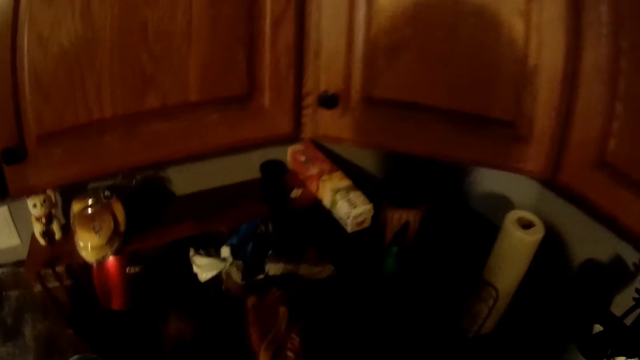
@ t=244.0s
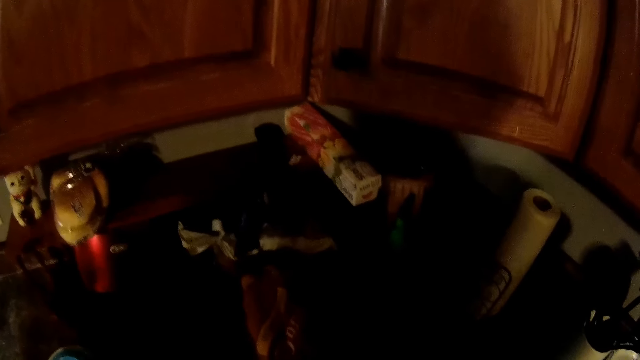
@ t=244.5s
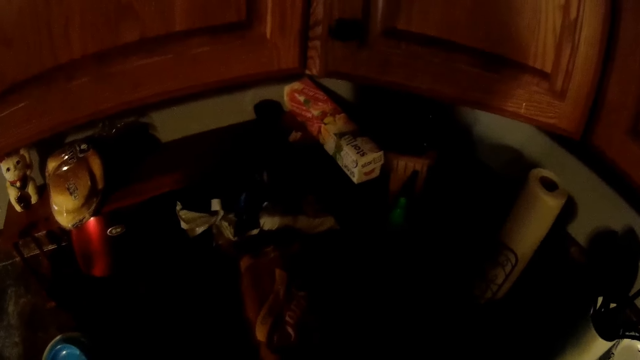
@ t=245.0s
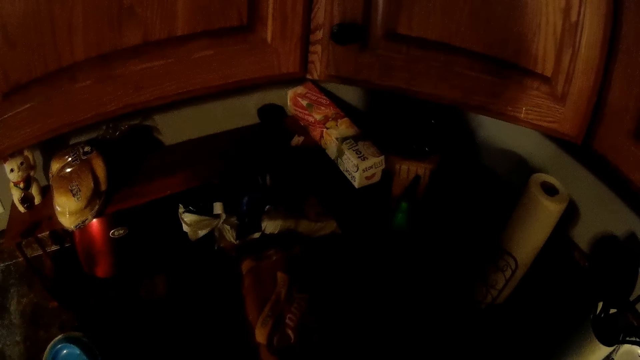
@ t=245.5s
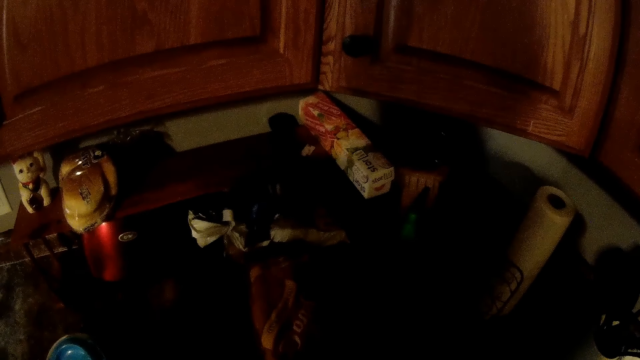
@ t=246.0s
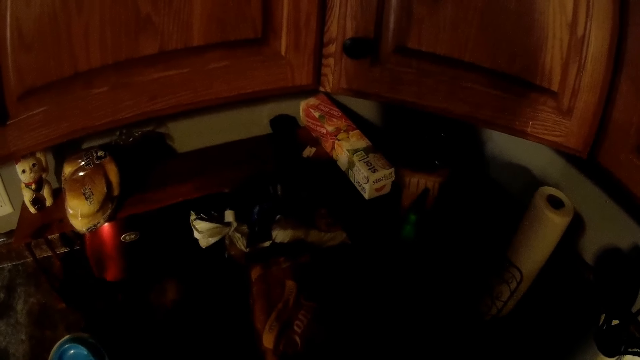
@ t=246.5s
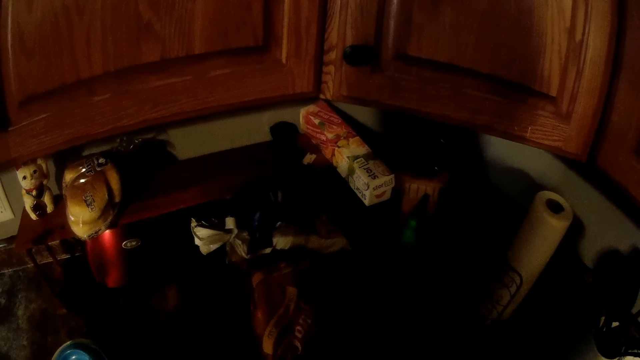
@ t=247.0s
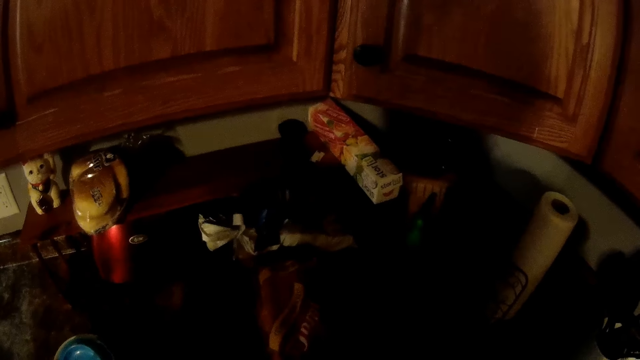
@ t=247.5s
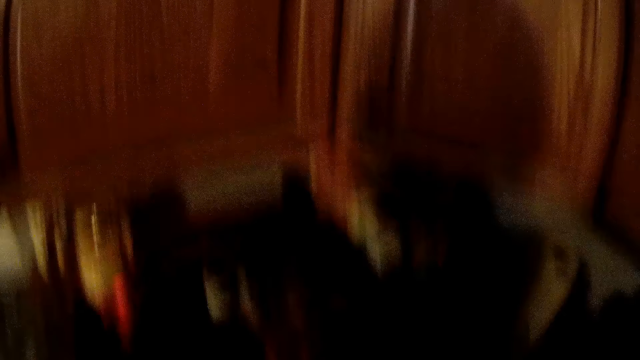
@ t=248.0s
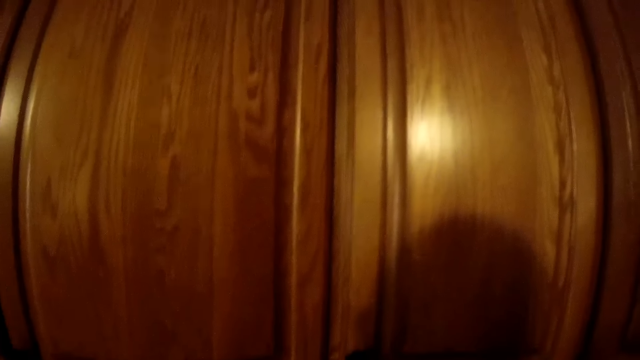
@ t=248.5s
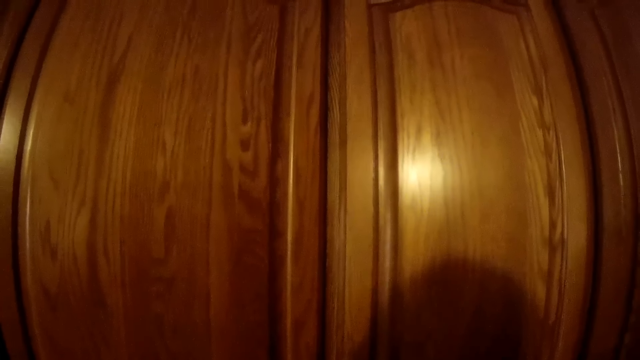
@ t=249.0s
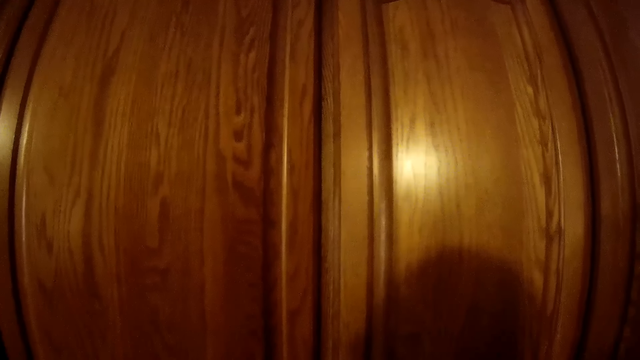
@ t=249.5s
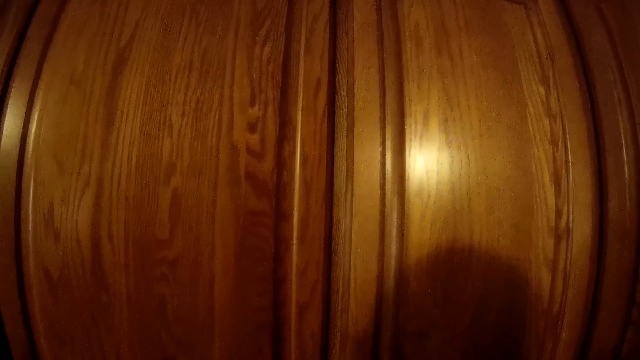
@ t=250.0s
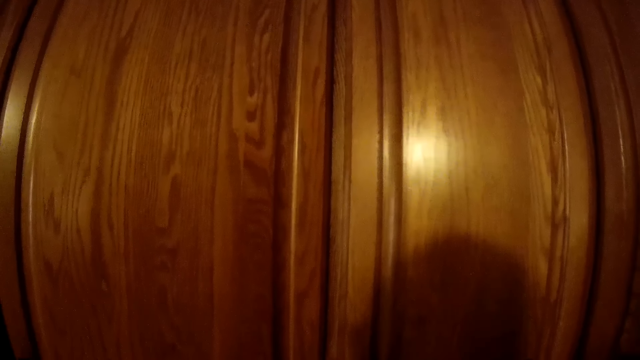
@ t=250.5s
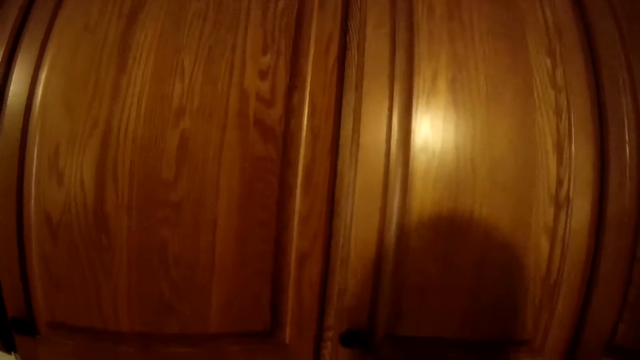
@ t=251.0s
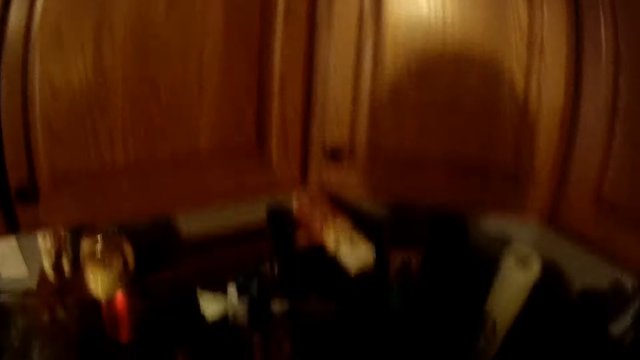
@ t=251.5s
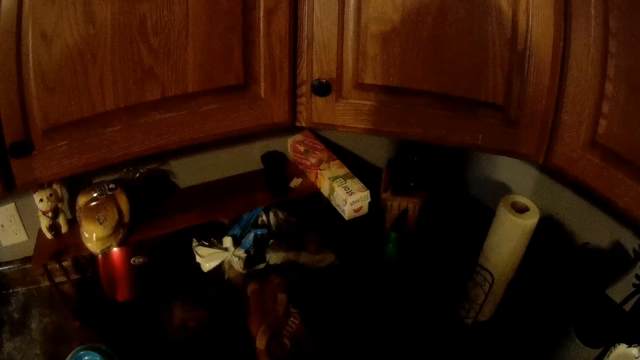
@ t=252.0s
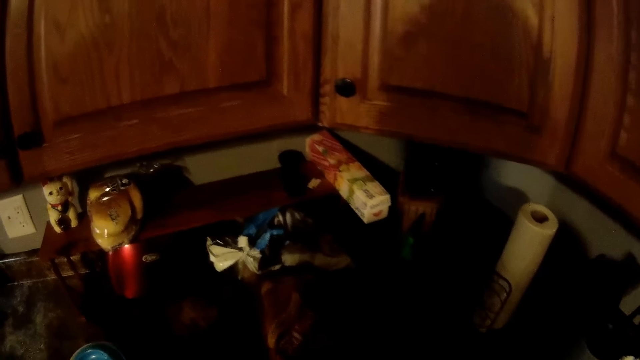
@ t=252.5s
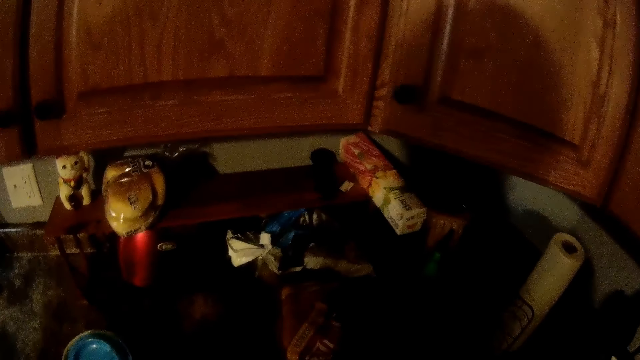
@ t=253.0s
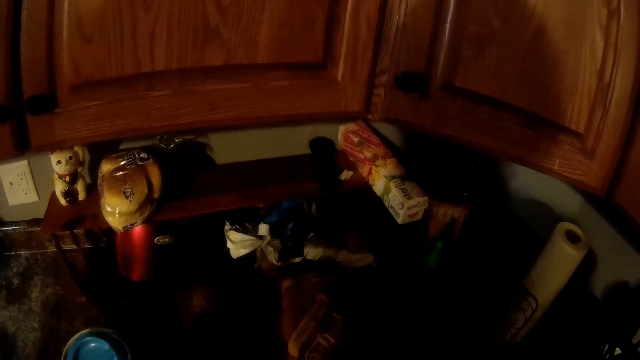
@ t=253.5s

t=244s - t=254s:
The camera wearer converses with the woman. He touches the loaf of bread on the kitchen worktop with his left hand.

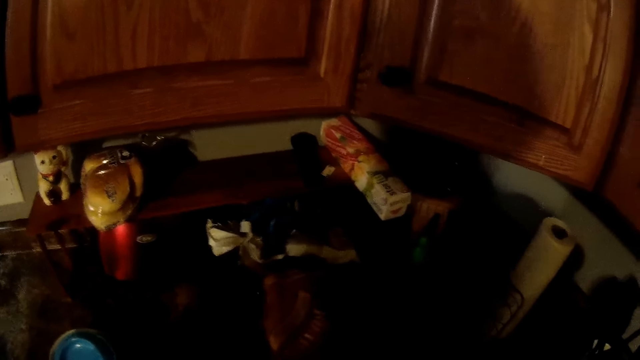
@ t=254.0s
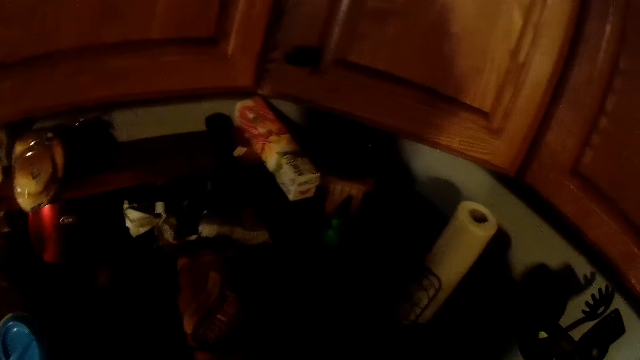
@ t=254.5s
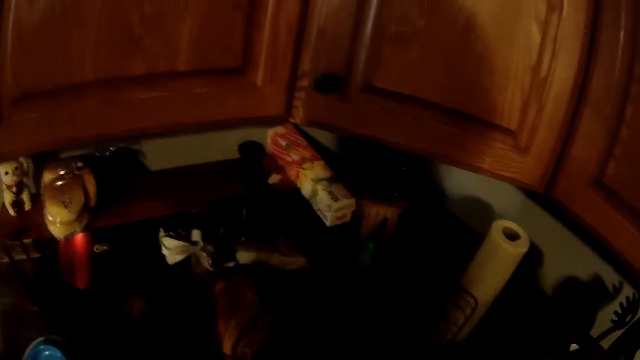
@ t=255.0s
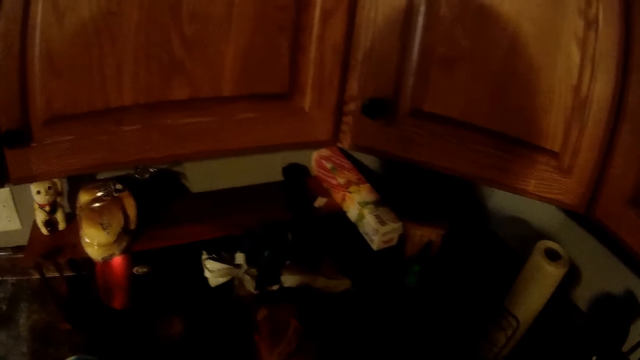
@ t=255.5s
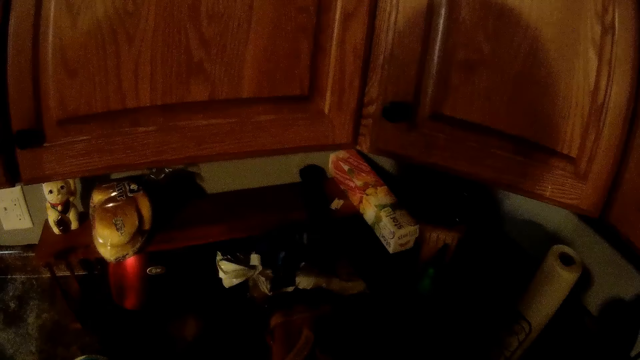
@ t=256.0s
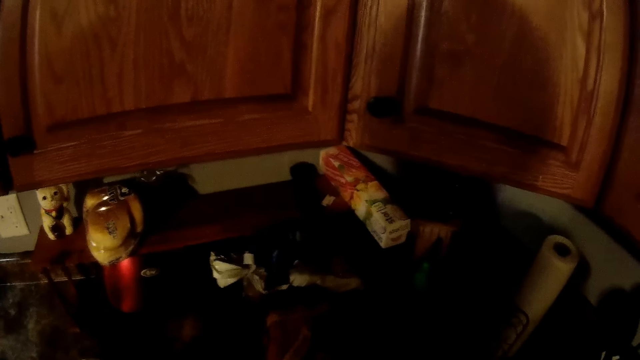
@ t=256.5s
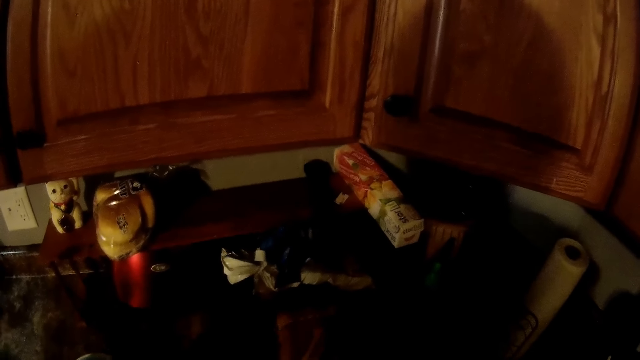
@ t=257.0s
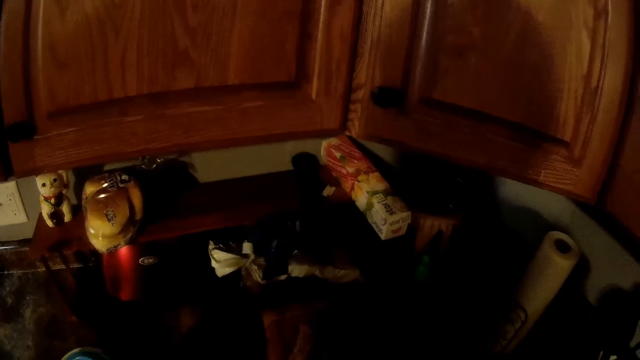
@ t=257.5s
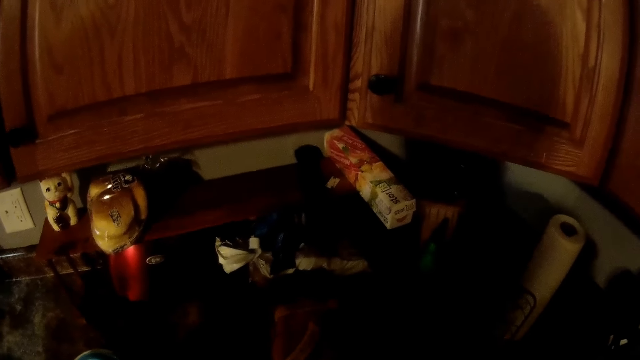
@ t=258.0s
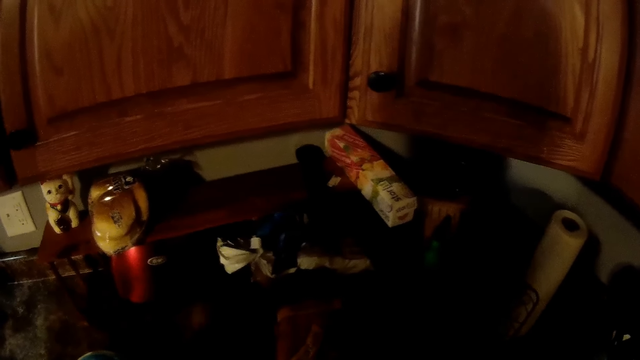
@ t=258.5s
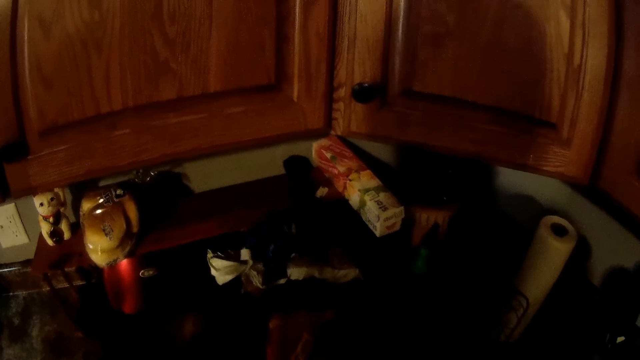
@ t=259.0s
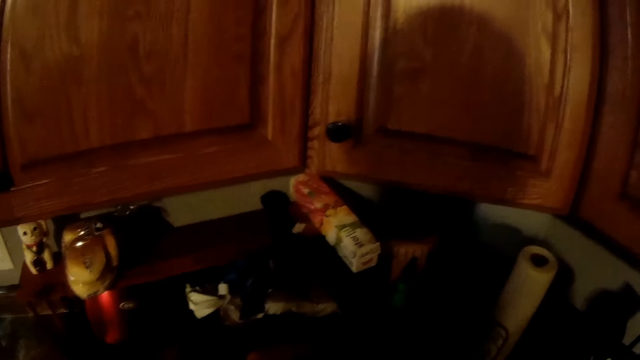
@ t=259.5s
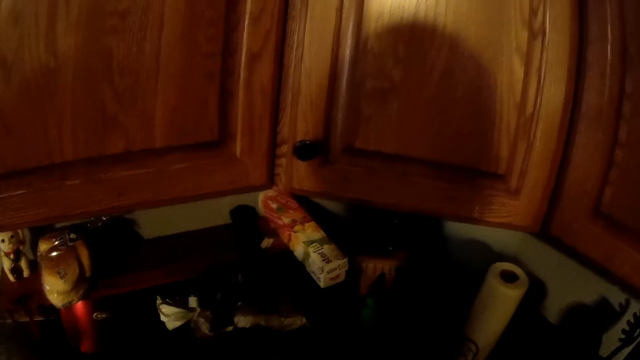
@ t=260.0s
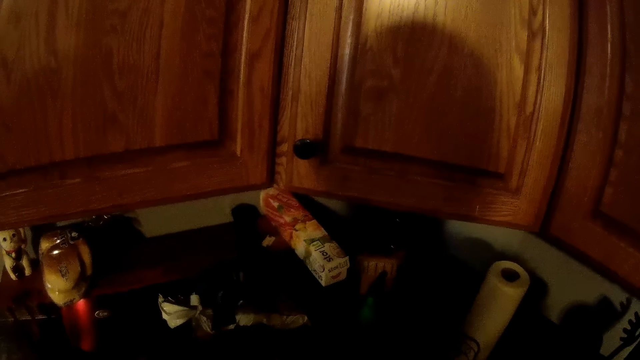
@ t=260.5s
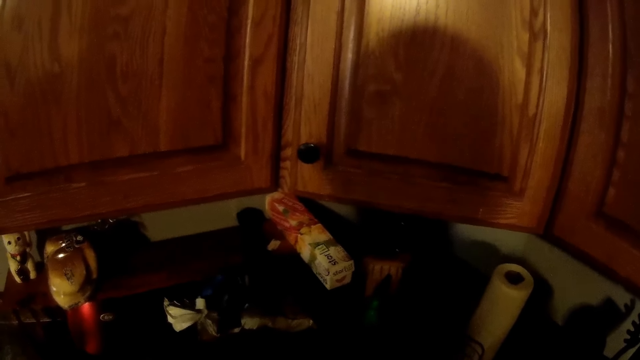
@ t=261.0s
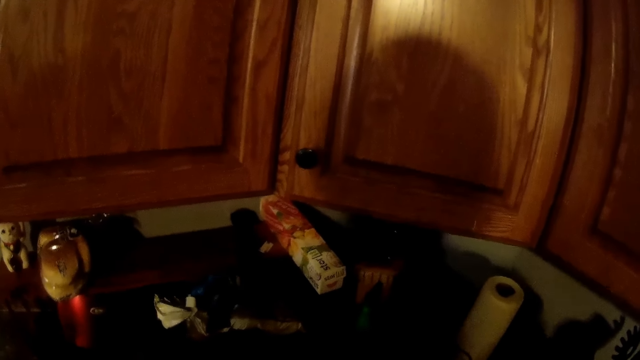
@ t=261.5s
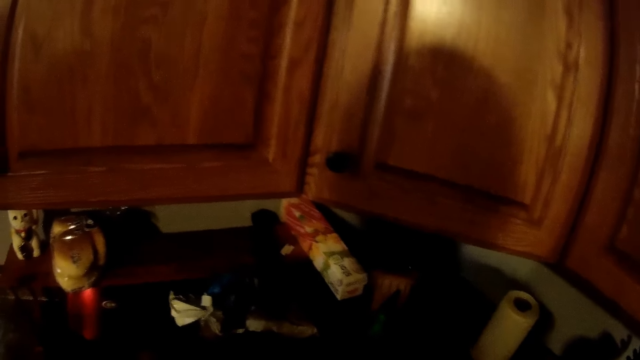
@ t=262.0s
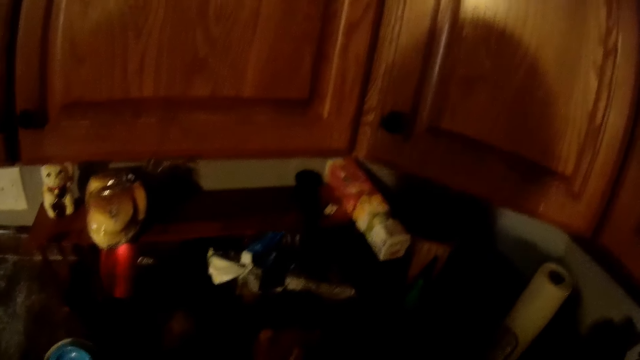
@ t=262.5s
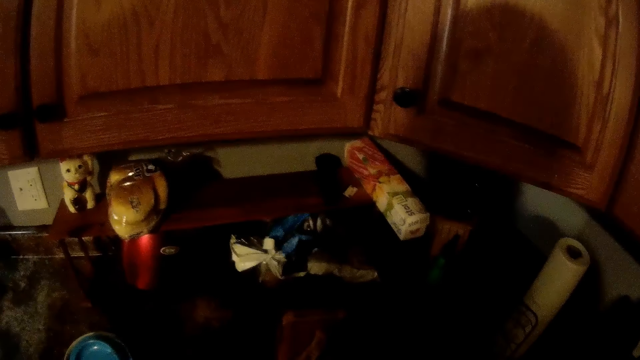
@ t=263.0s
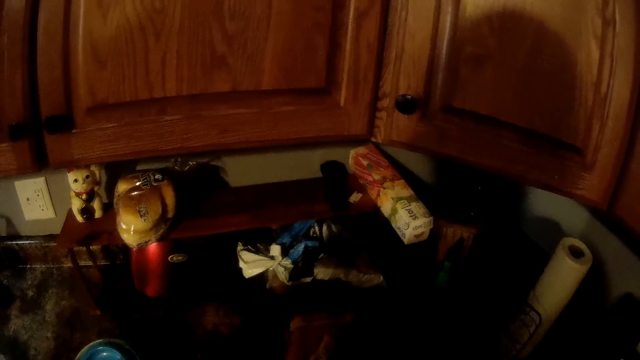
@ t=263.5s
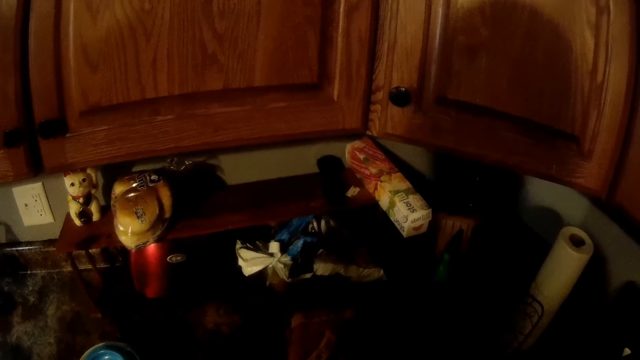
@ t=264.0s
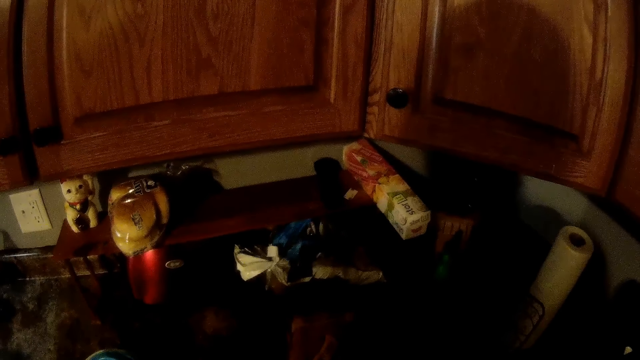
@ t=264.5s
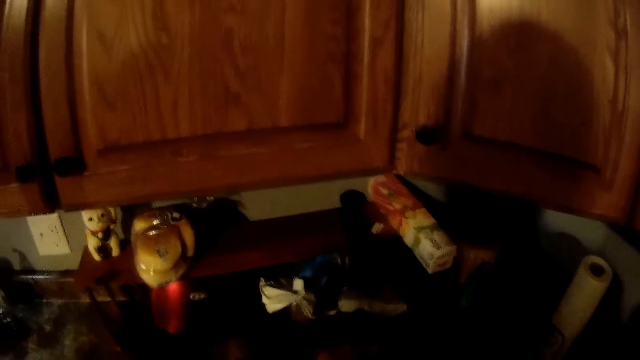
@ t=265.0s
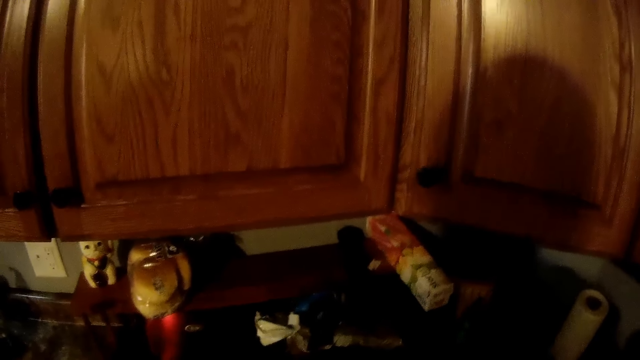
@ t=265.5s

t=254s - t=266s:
The camera wearer does something. They look around. They converse with the woman.
